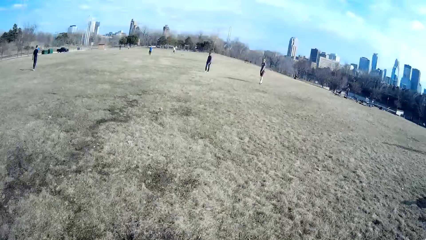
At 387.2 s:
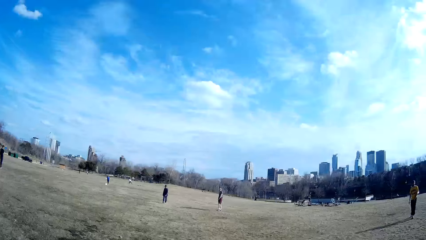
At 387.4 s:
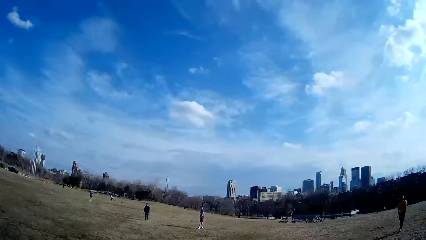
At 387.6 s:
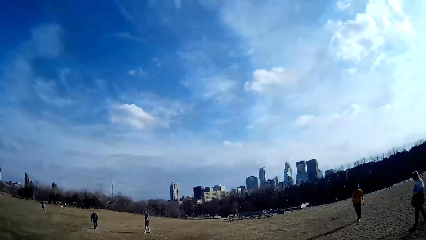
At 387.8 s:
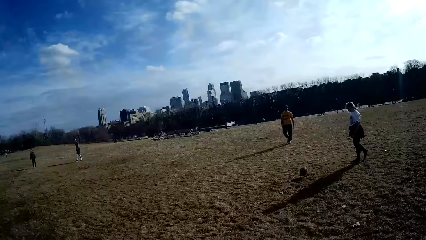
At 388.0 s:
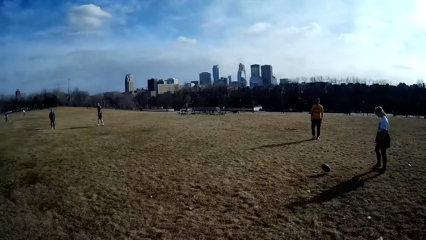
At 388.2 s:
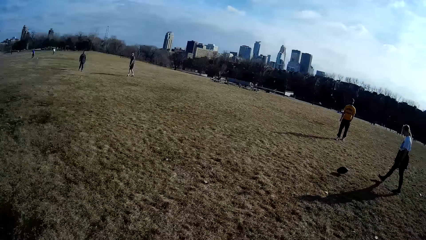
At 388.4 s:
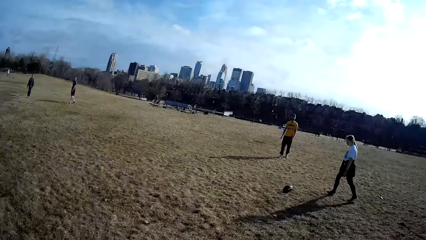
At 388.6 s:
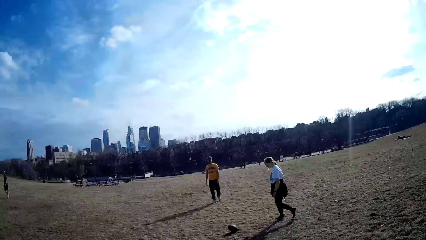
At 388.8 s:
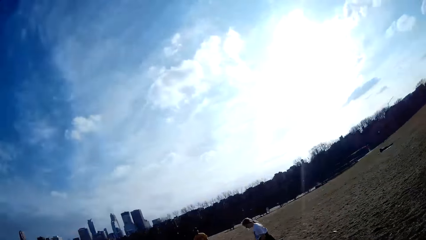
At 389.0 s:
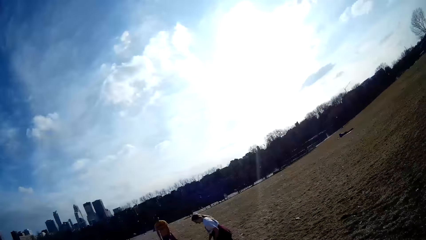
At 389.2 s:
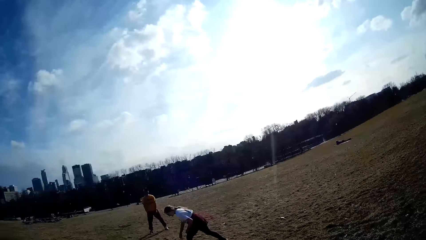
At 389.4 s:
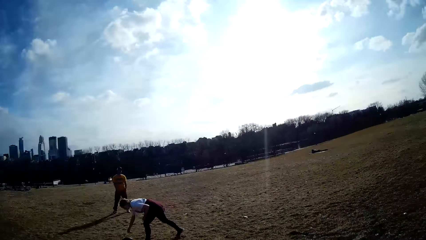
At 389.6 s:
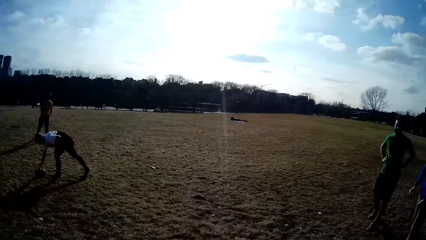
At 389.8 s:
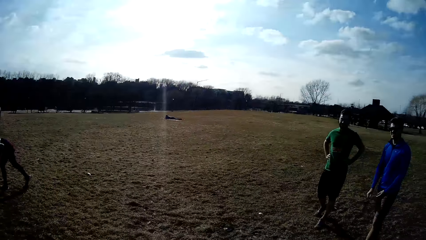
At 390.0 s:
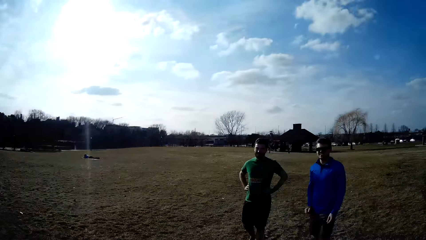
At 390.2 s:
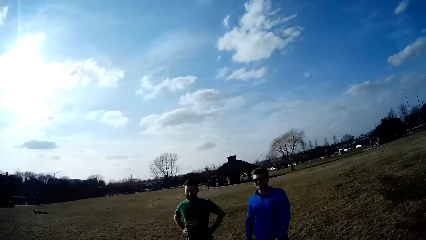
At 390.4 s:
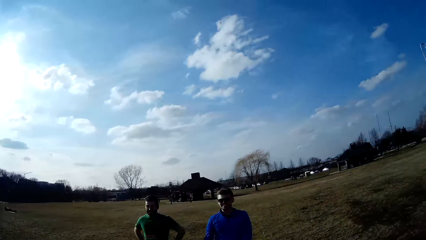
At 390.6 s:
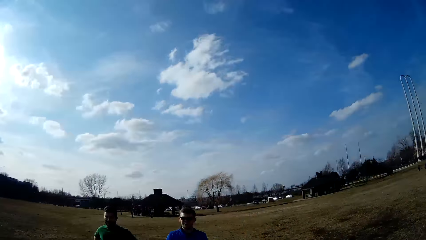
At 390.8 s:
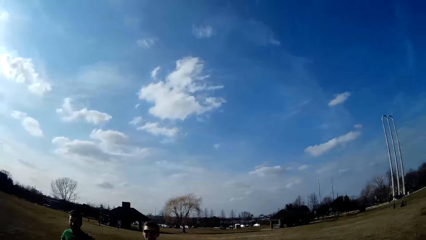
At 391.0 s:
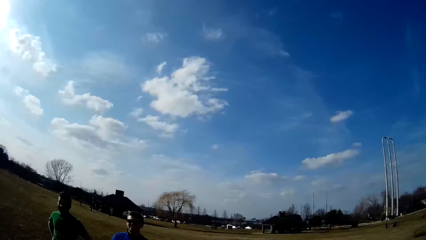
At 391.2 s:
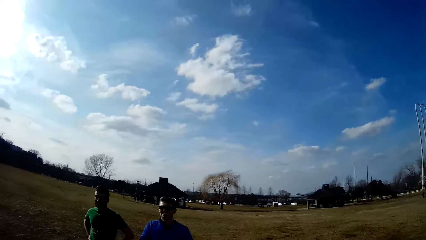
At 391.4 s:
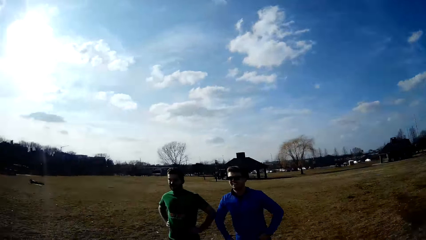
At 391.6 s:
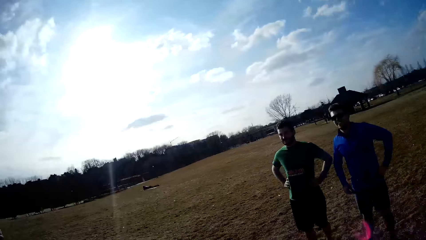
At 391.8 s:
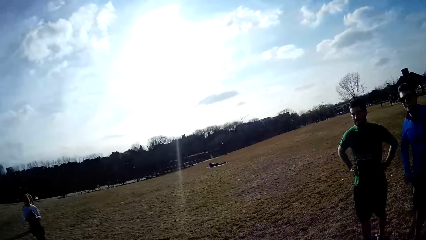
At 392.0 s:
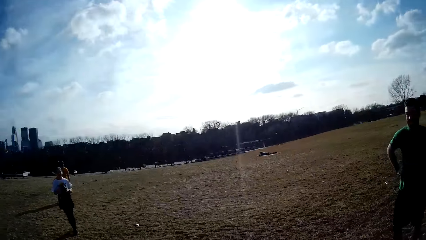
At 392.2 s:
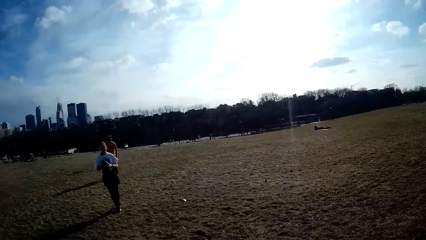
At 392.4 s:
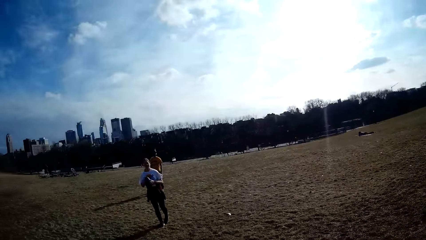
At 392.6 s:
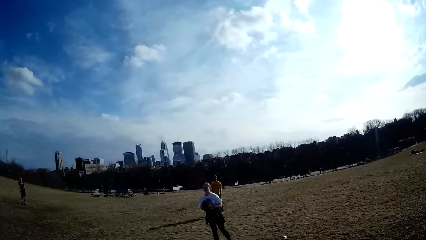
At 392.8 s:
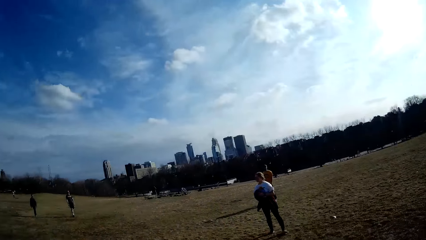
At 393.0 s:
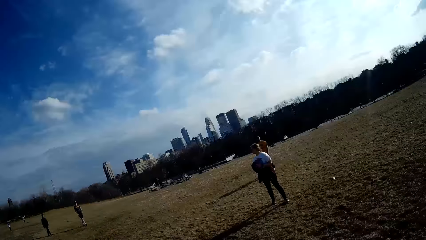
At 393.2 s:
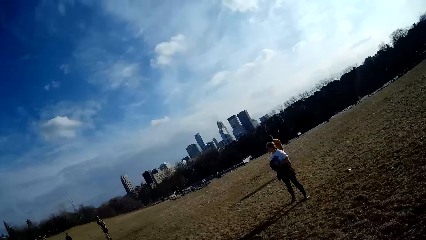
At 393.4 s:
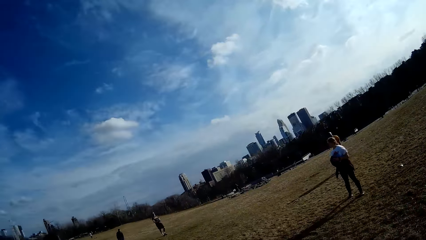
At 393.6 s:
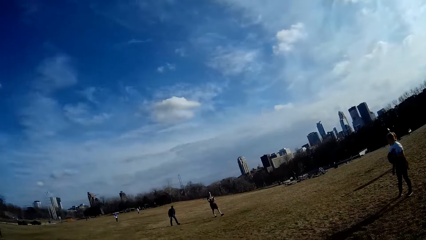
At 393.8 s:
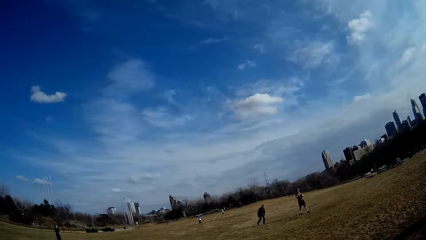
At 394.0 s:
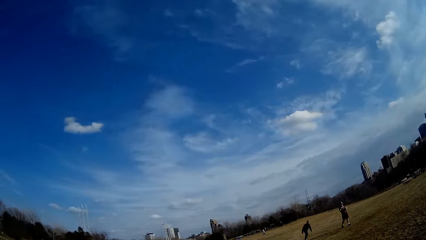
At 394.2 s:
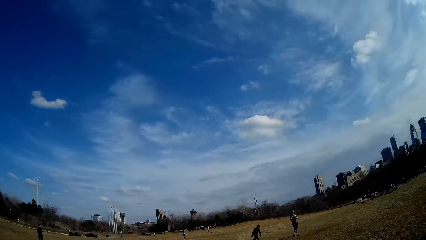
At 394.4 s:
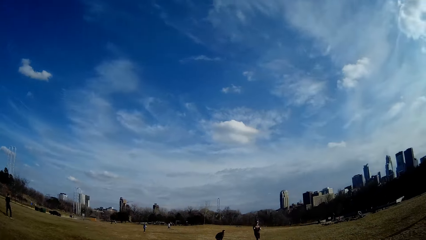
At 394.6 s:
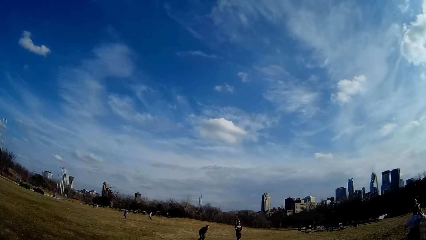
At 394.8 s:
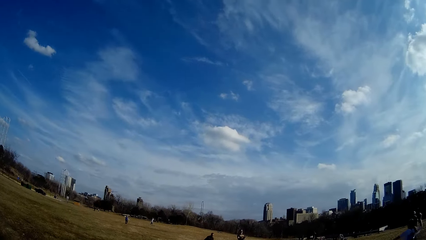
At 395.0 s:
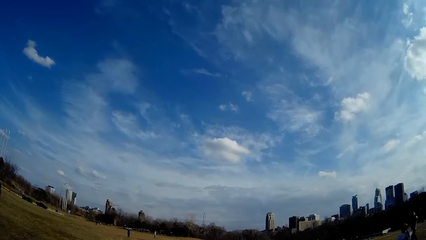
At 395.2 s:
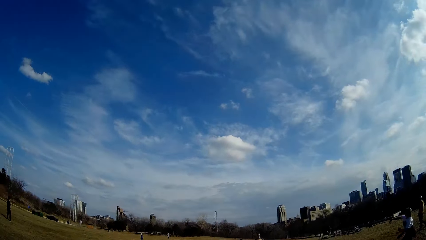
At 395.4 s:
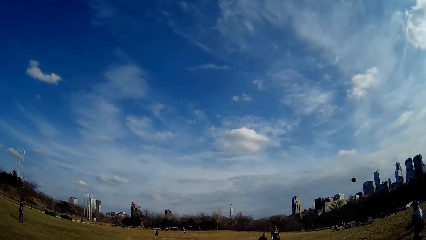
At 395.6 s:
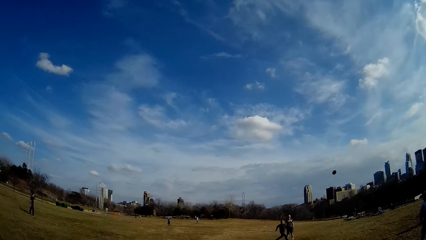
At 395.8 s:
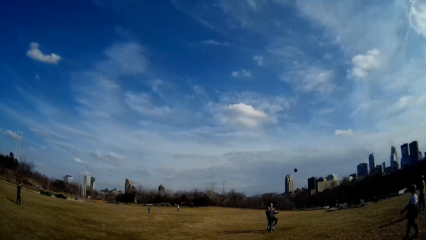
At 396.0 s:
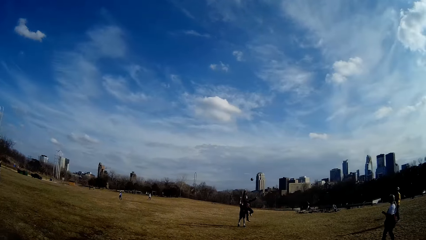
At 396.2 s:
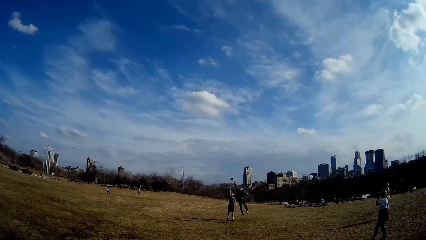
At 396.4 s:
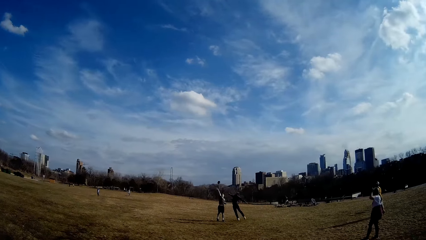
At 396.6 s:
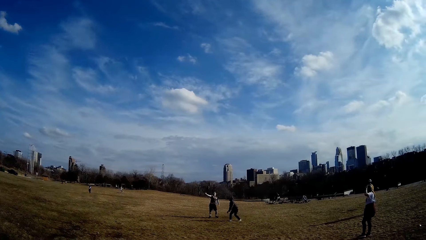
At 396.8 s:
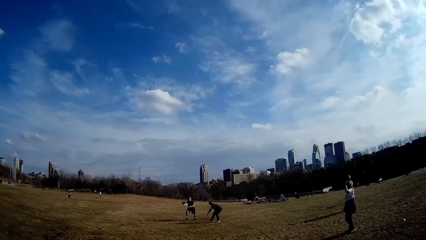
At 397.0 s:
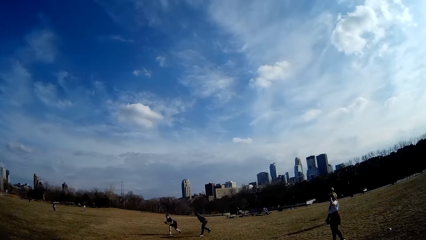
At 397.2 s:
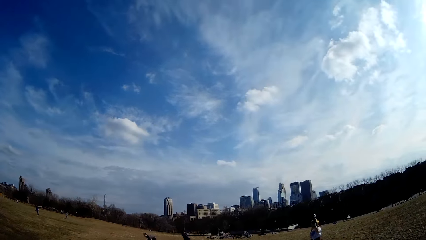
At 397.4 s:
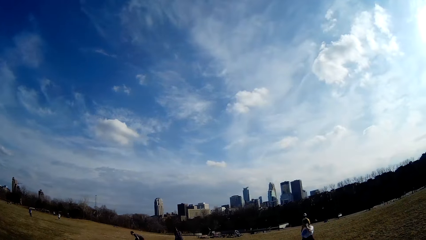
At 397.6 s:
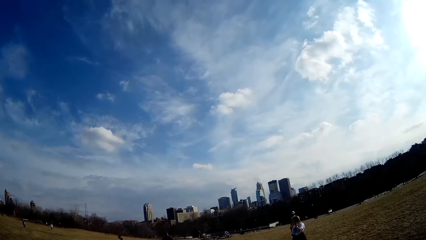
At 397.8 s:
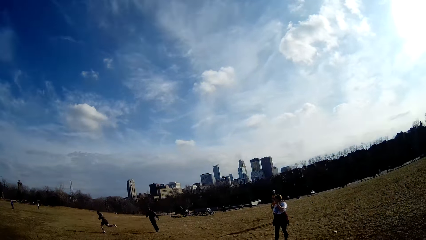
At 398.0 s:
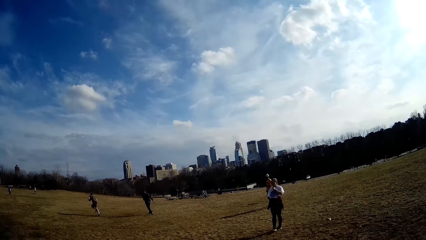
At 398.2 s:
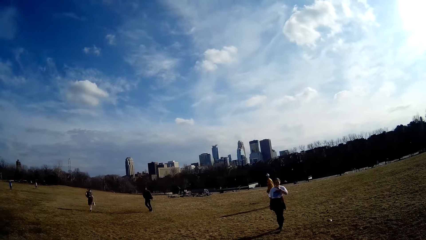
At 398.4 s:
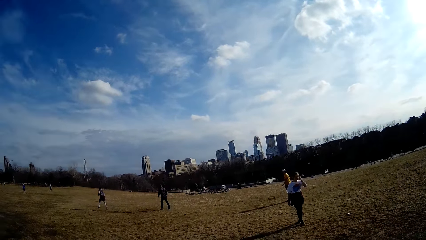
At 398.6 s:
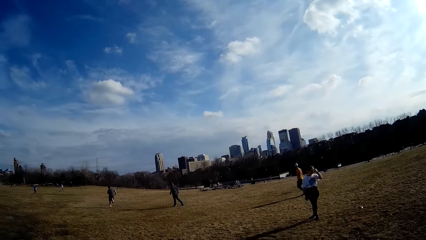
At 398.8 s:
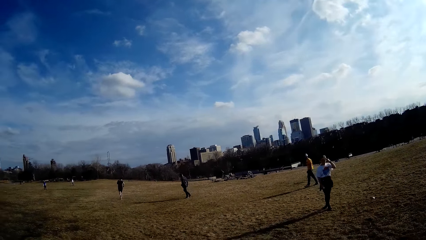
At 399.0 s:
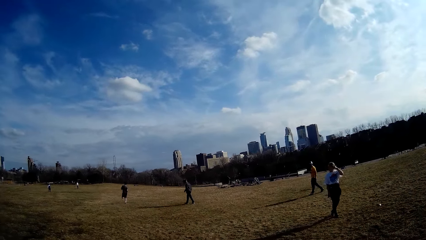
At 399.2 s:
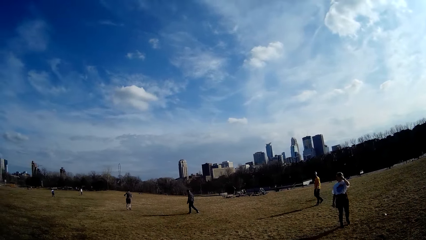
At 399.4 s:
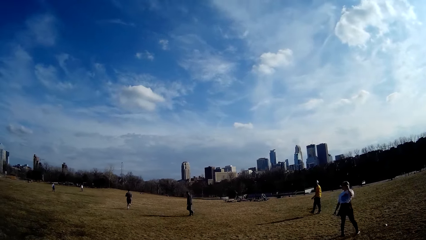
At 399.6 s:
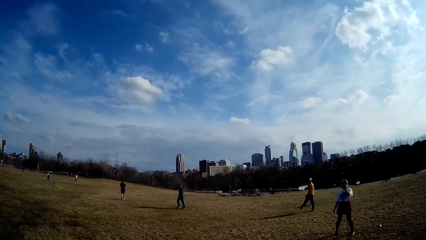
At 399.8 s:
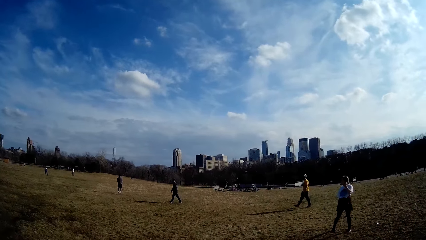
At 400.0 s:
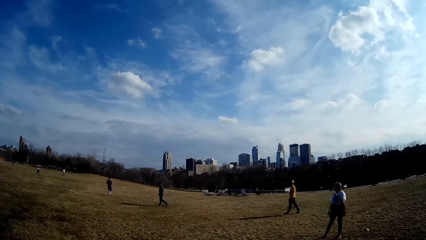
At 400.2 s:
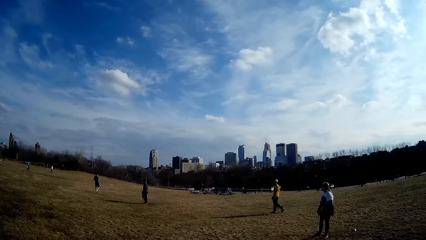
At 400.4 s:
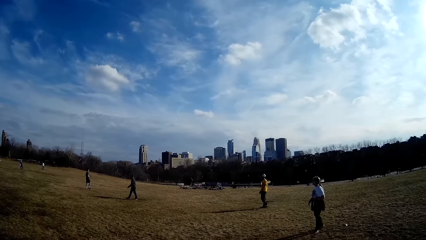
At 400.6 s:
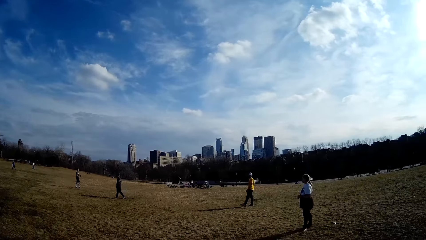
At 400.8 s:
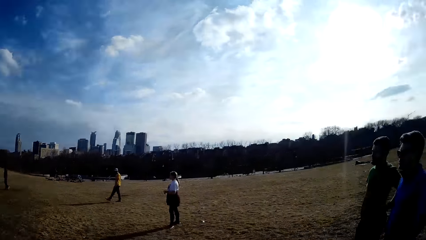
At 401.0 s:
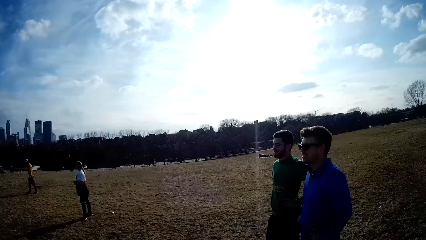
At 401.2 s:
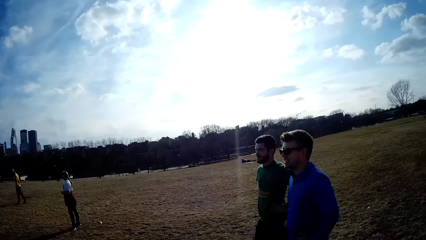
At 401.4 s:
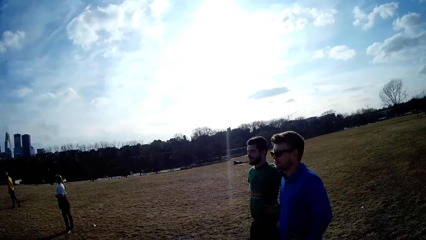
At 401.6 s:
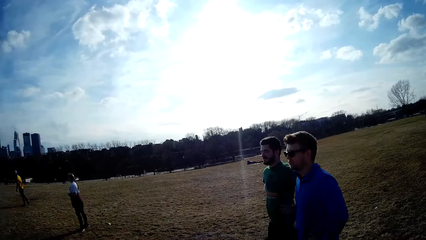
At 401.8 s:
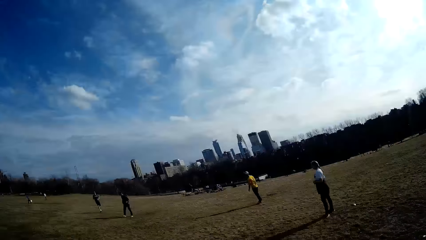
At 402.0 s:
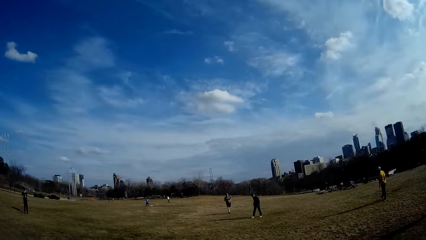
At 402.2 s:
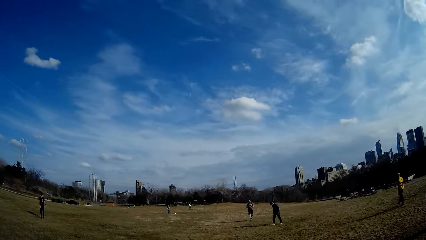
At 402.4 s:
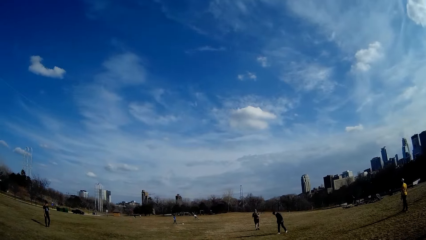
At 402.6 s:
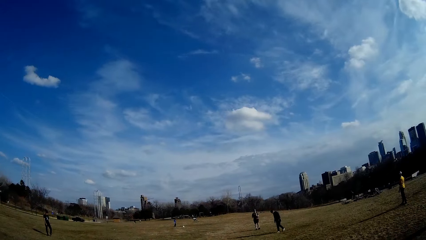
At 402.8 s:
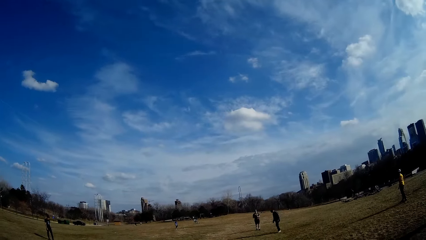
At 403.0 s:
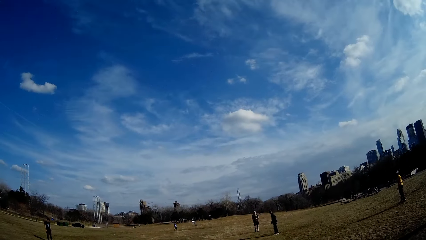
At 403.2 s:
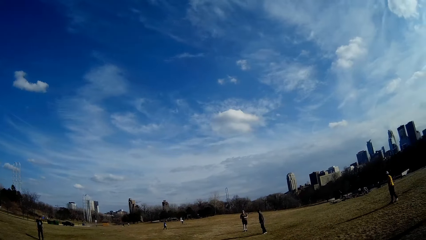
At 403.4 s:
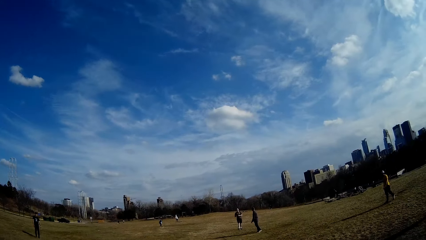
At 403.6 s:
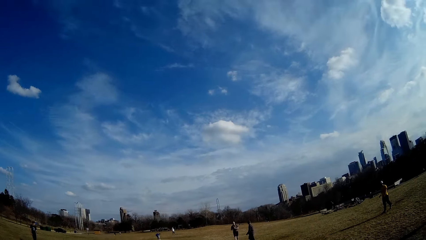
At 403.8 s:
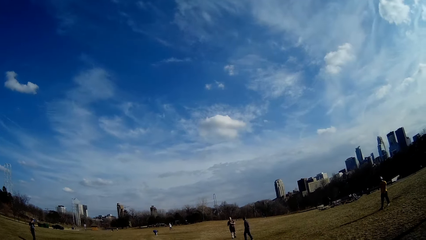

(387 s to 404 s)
A woman picks up the ball from the ground. A man catches the ball with both hands.
